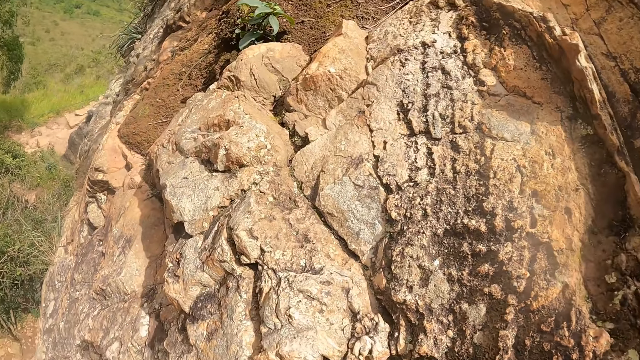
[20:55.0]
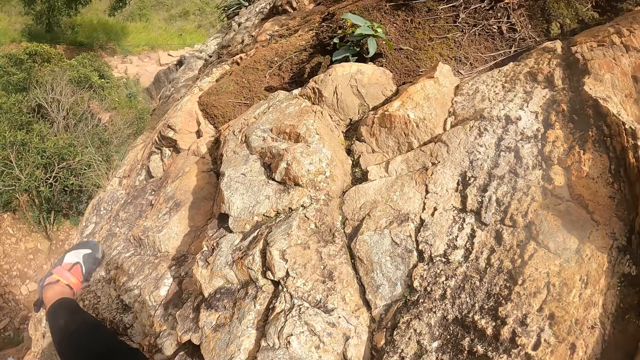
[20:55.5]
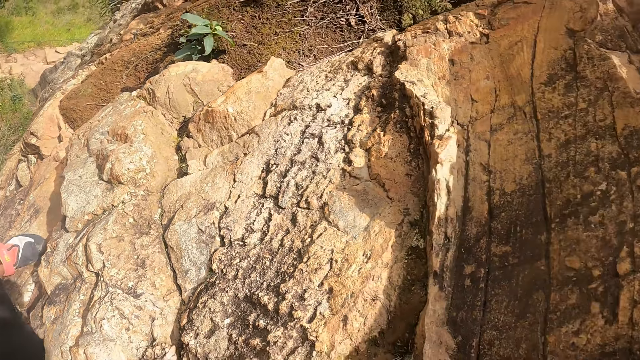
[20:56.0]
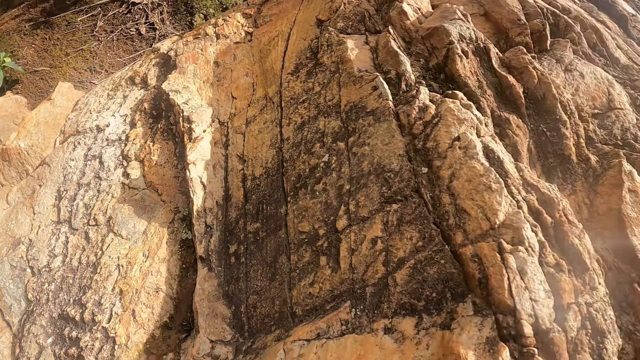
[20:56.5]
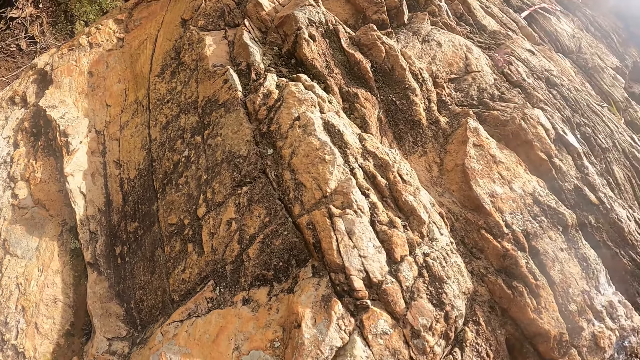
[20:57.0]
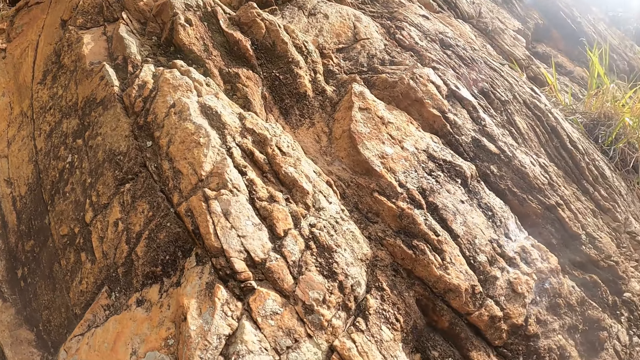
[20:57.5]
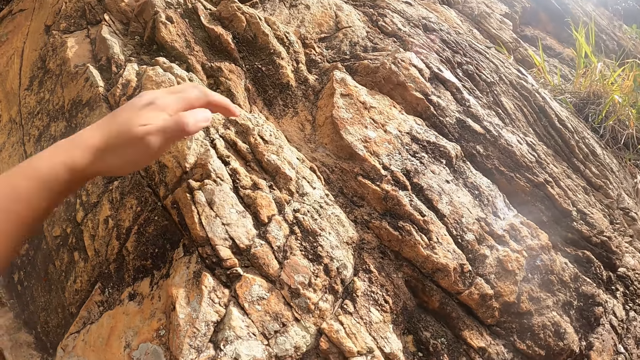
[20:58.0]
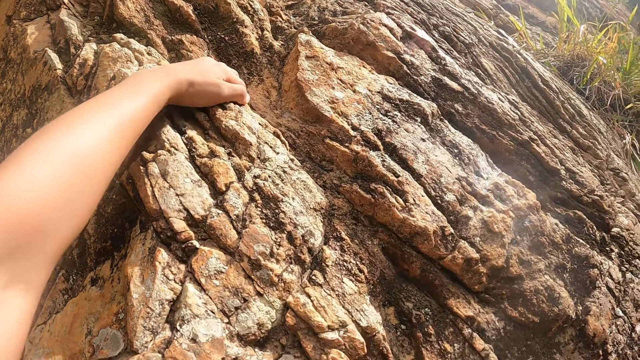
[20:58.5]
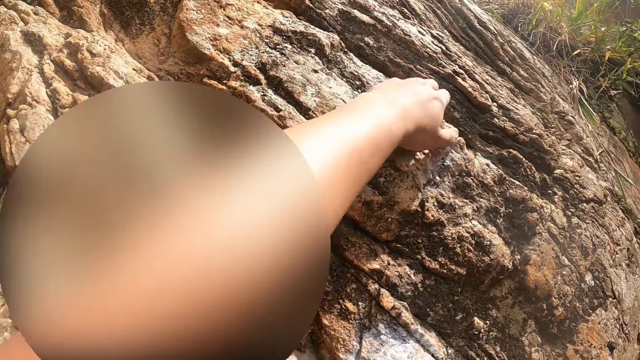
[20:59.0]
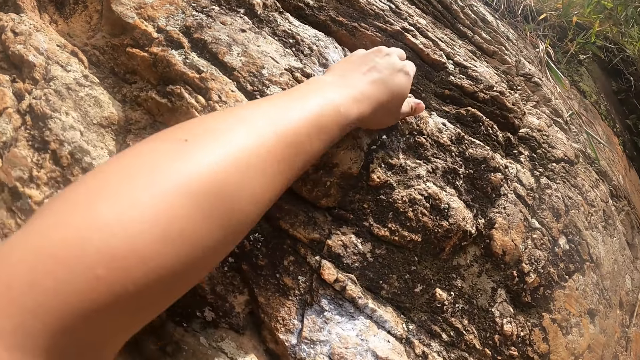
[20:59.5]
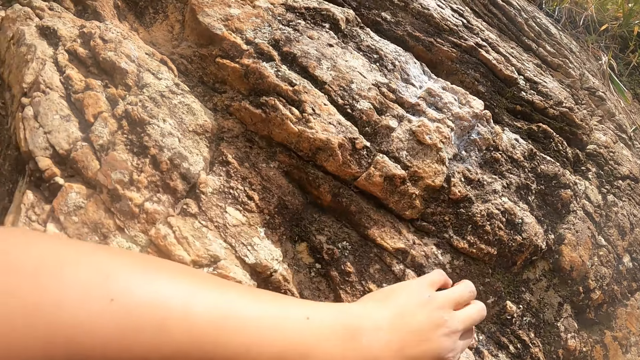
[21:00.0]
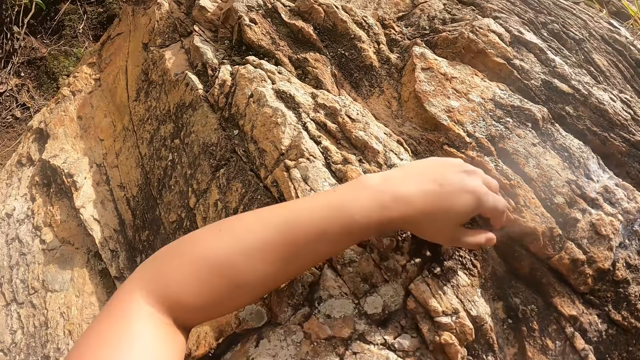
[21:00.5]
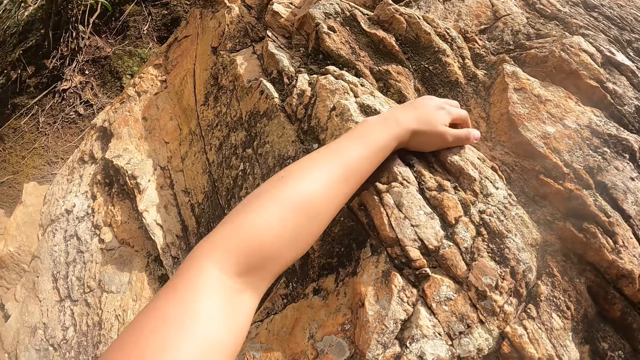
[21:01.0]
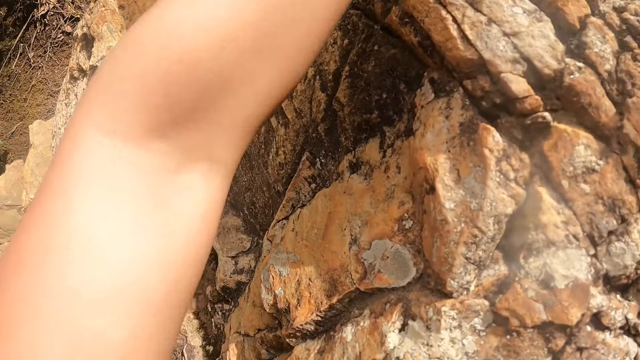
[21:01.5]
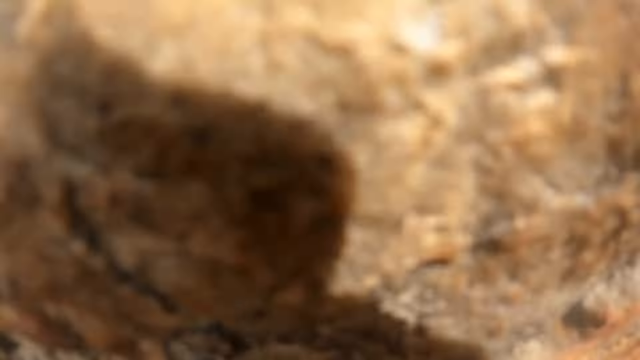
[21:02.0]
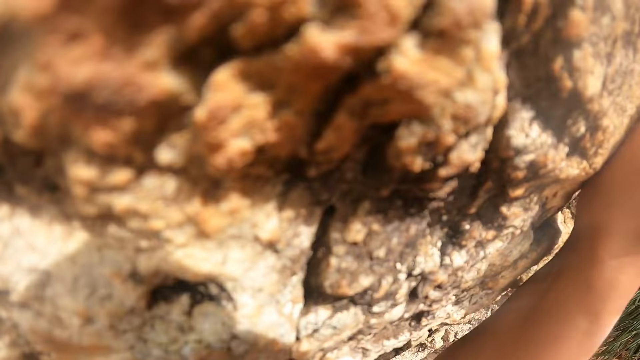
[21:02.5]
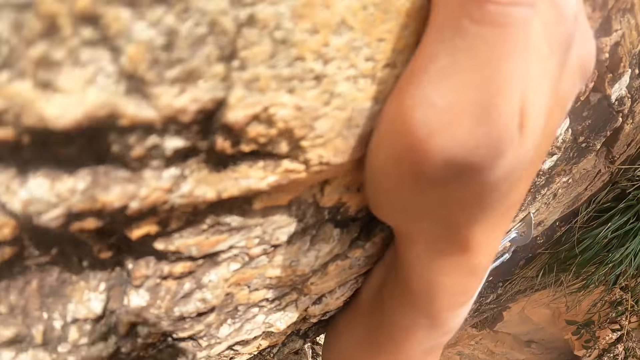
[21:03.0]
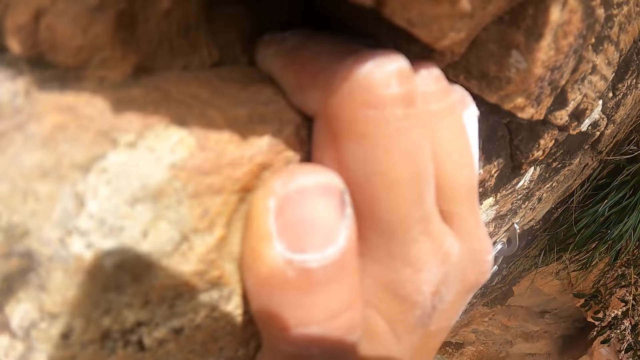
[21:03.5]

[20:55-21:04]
The camera wearer climbs the rock. They move the left hand on the rock.

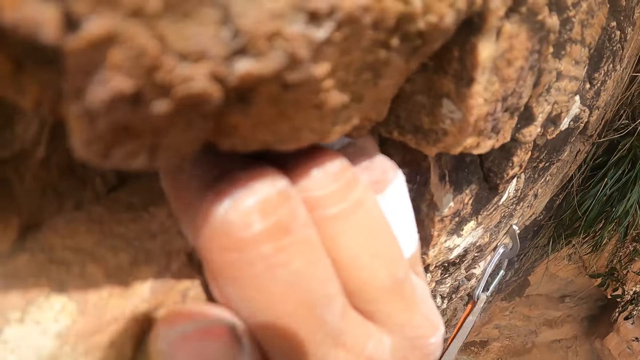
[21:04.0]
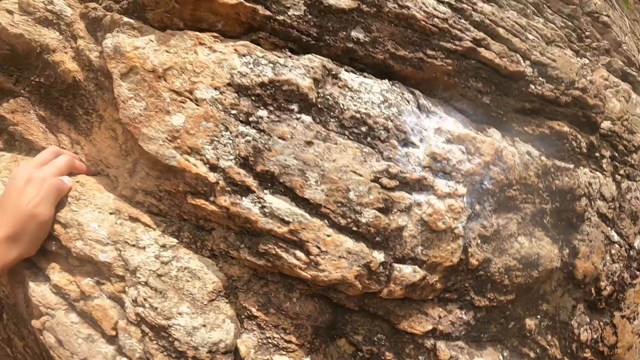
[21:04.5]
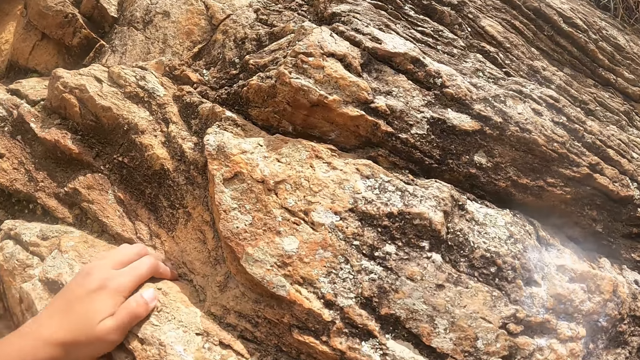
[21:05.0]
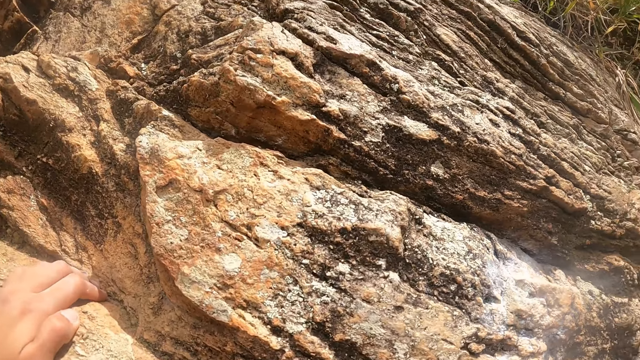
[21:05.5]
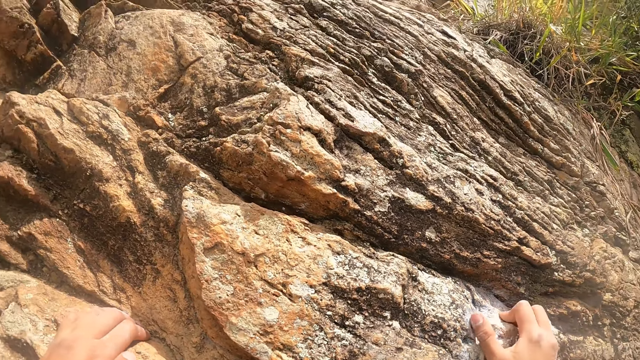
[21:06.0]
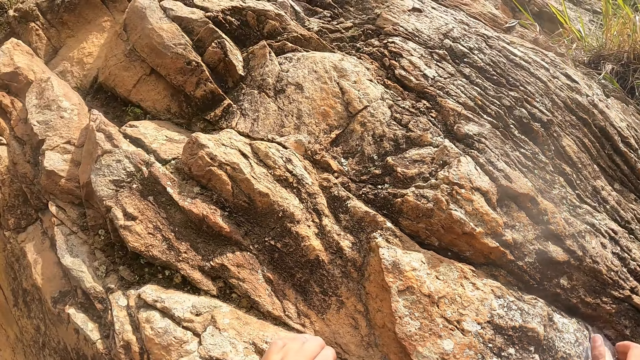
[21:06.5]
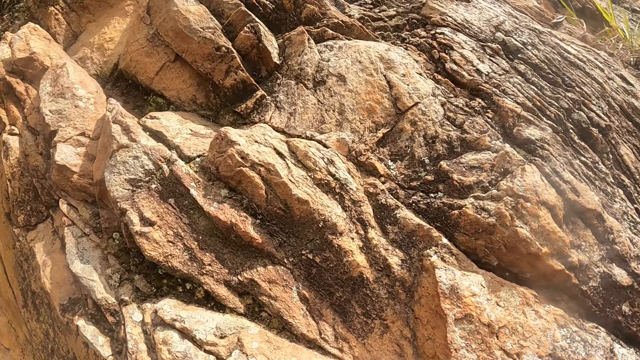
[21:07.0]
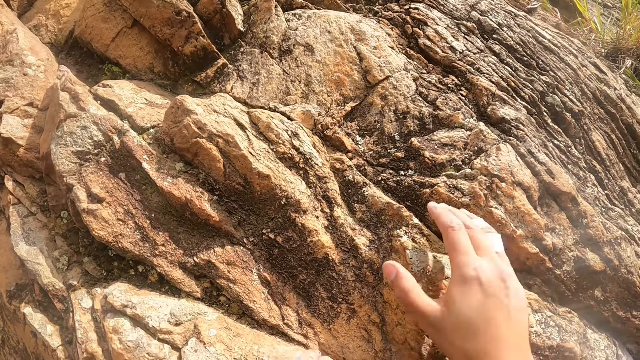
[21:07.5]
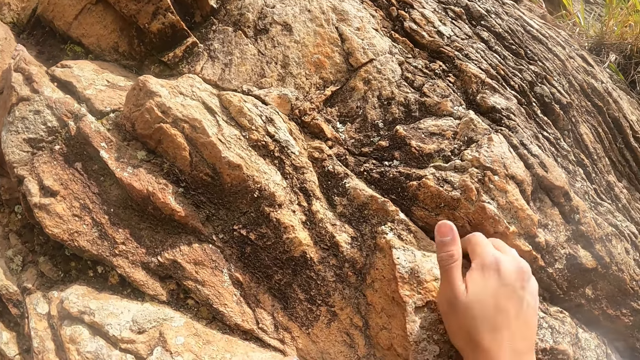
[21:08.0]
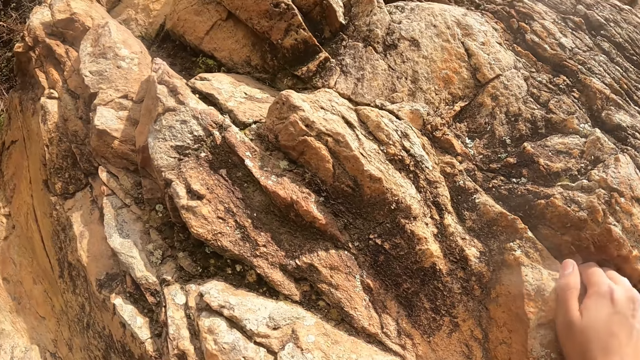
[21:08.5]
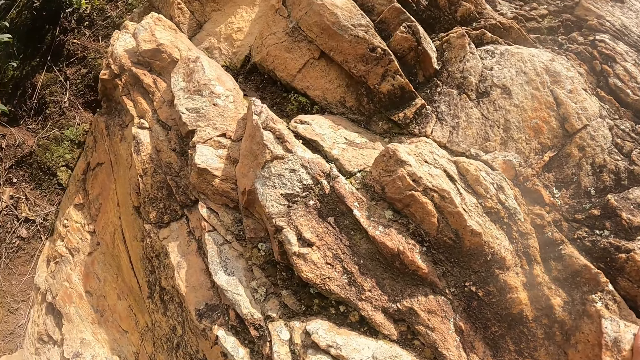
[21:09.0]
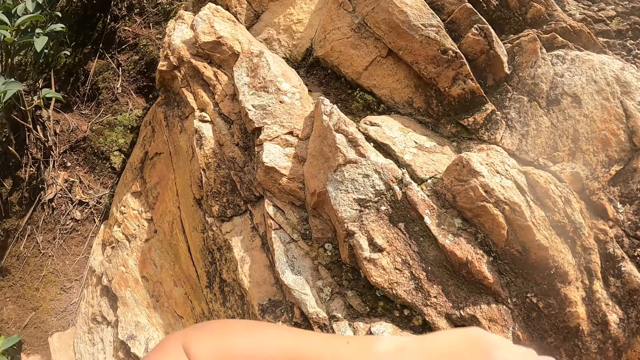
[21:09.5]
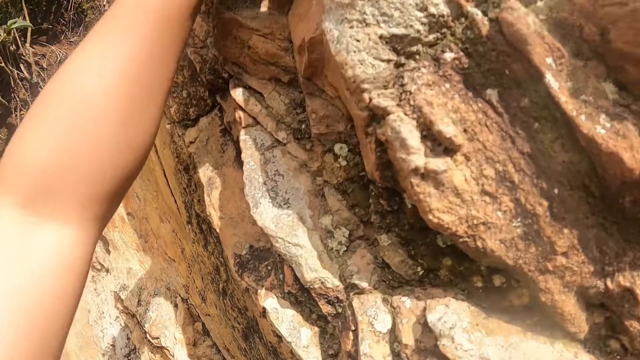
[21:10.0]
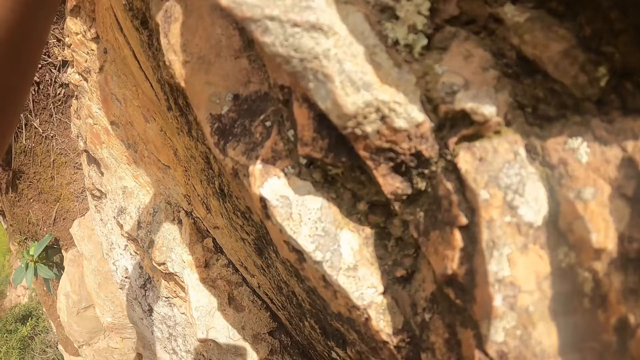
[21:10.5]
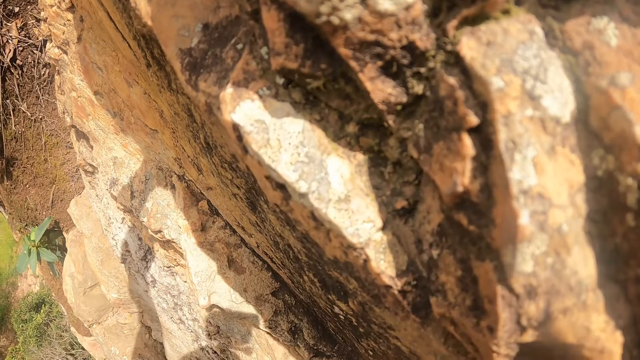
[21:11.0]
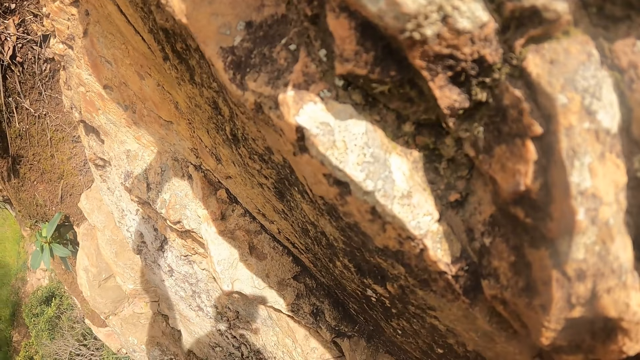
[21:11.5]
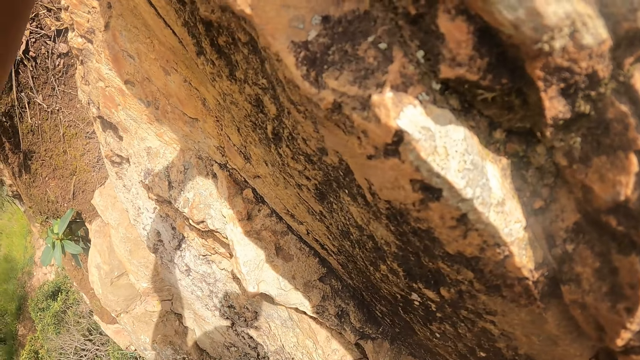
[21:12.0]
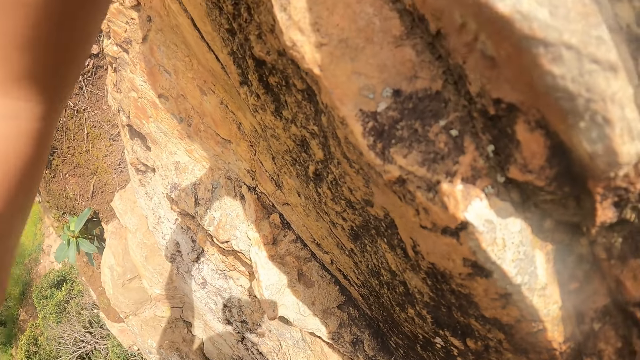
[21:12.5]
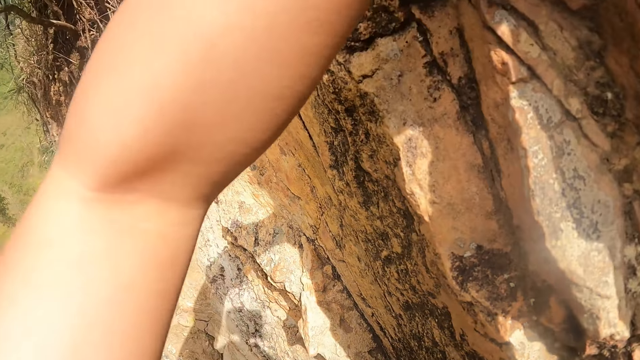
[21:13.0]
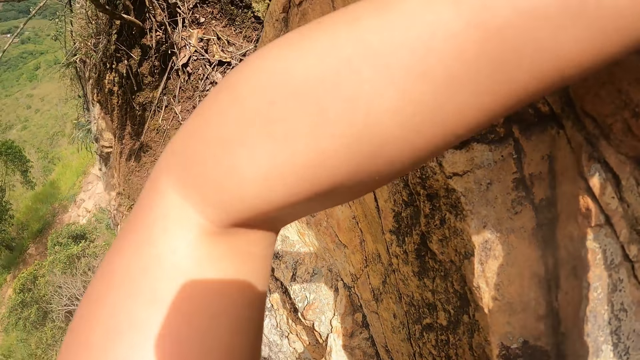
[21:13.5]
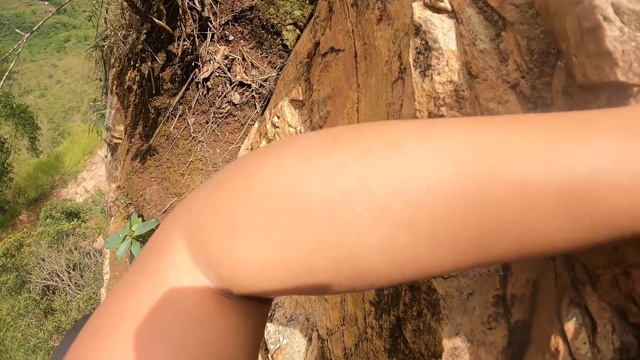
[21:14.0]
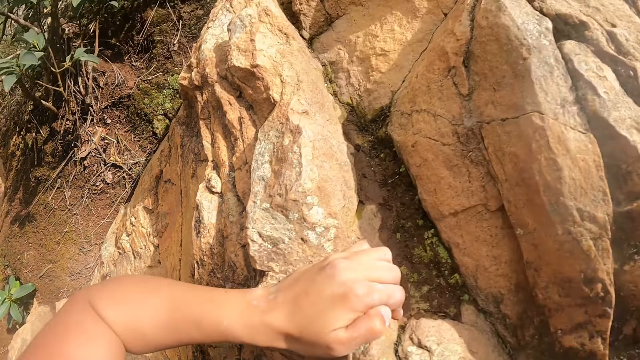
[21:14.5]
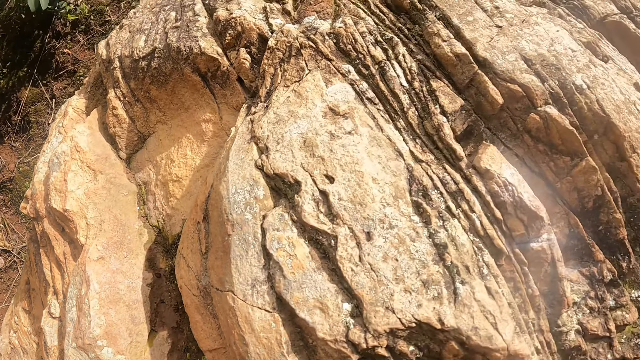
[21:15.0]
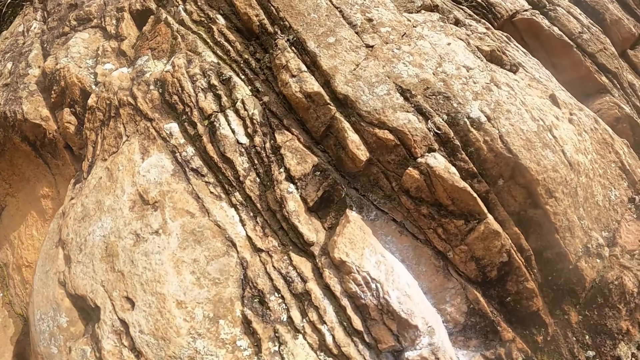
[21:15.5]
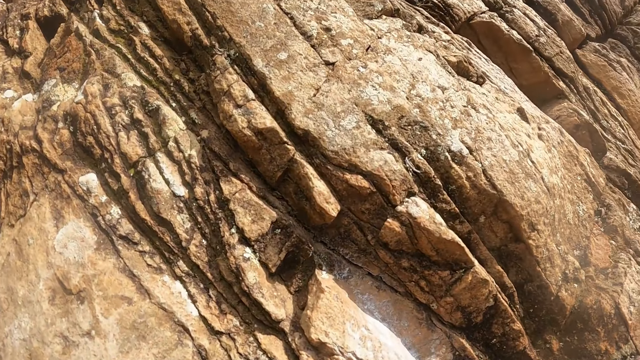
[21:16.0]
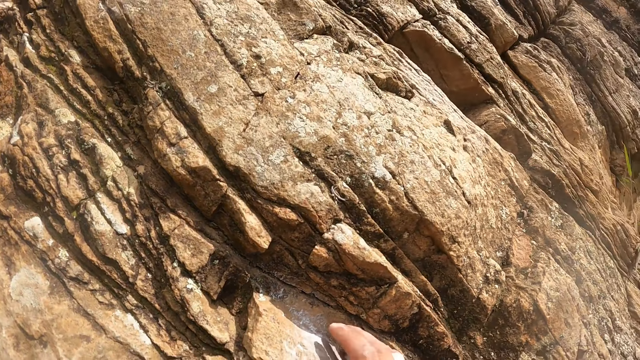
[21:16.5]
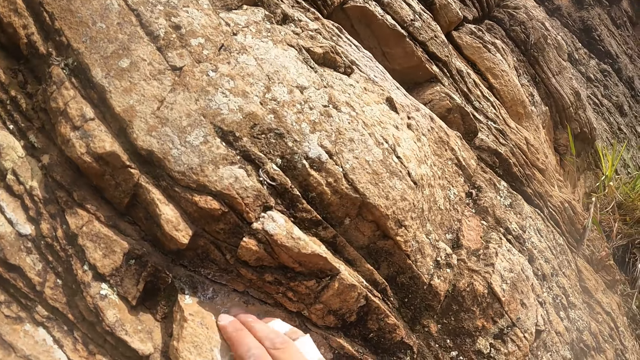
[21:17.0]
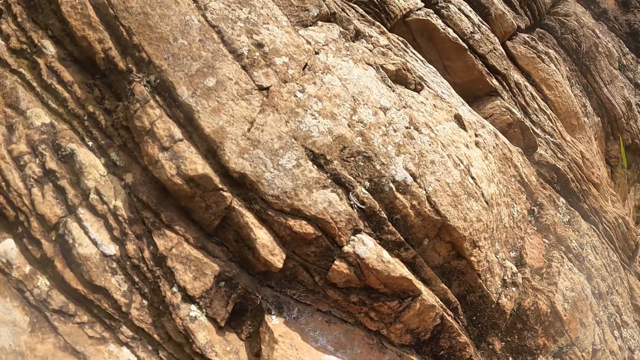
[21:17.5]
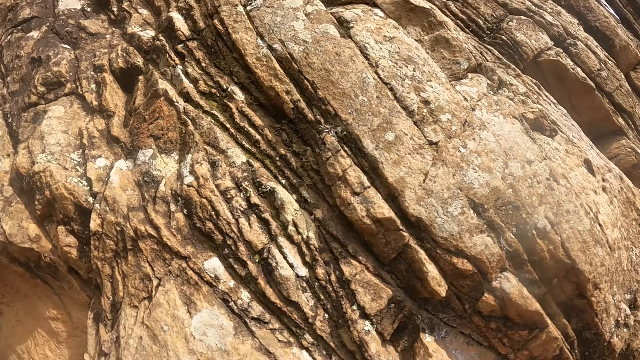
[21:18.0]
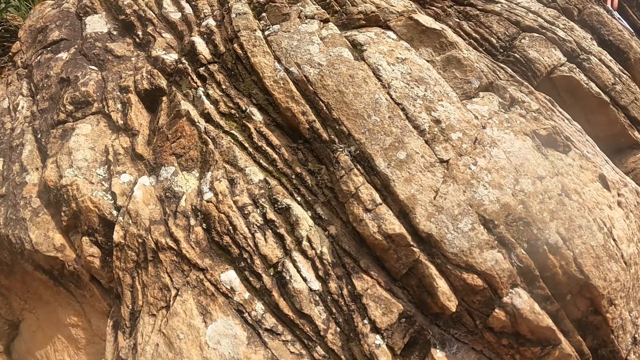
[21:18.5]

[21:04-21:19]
The camera wearer moves the right hand on the rock. They move the left hand on the rock. They move the right hand on the rock.
